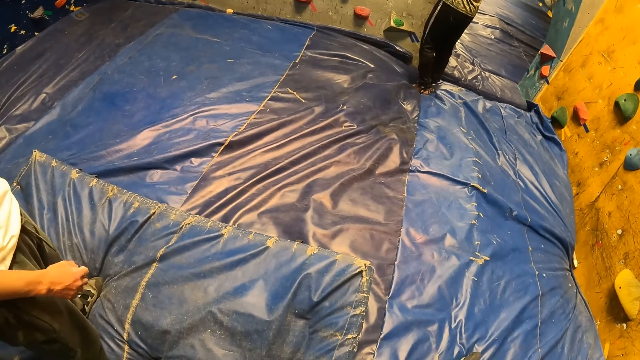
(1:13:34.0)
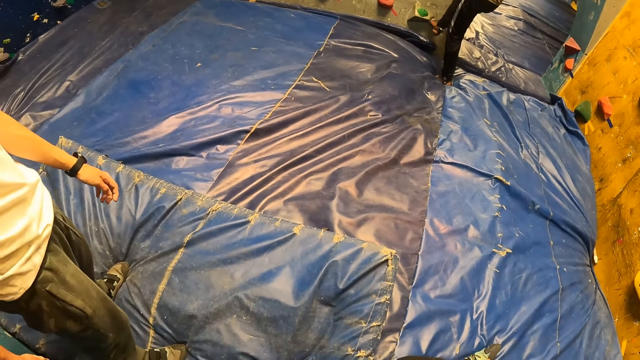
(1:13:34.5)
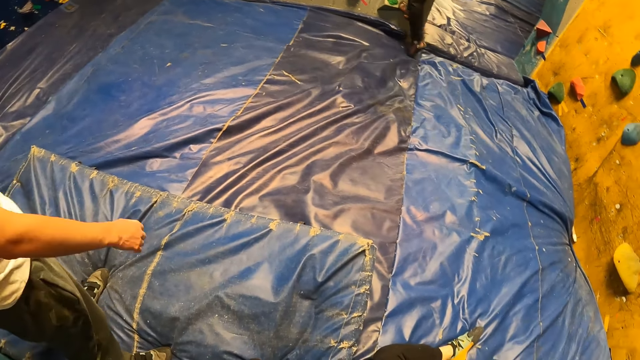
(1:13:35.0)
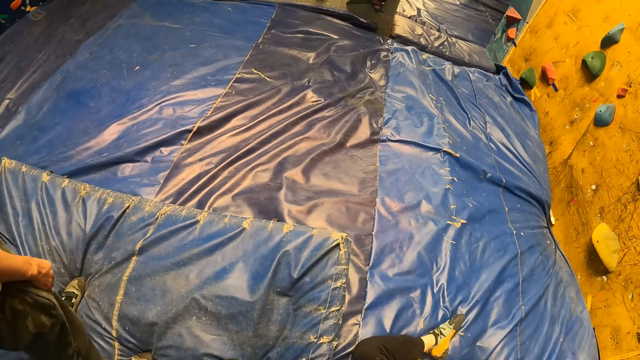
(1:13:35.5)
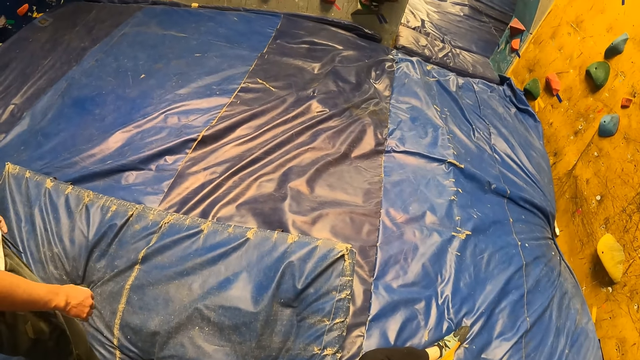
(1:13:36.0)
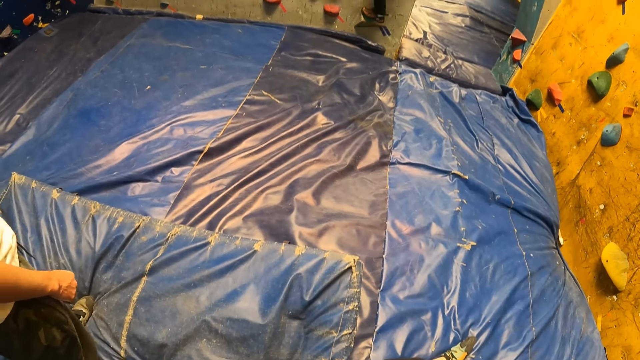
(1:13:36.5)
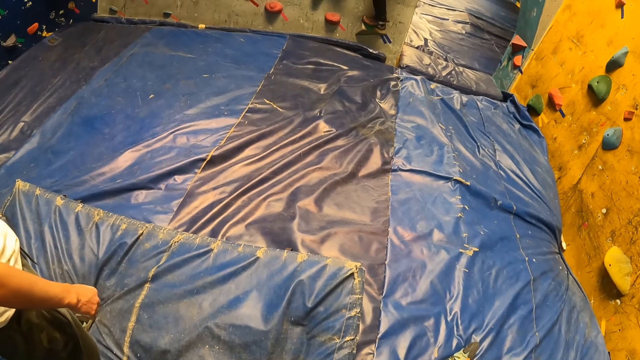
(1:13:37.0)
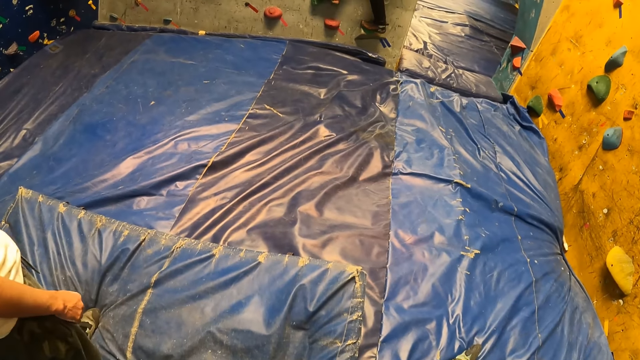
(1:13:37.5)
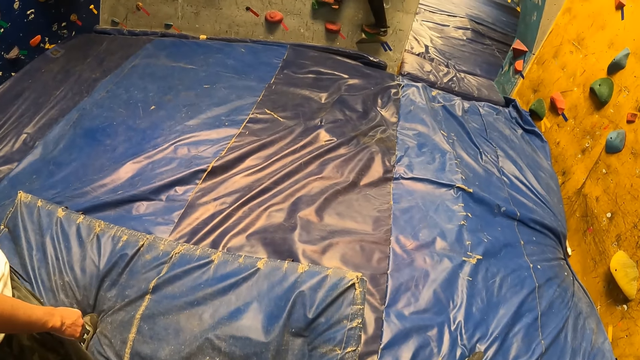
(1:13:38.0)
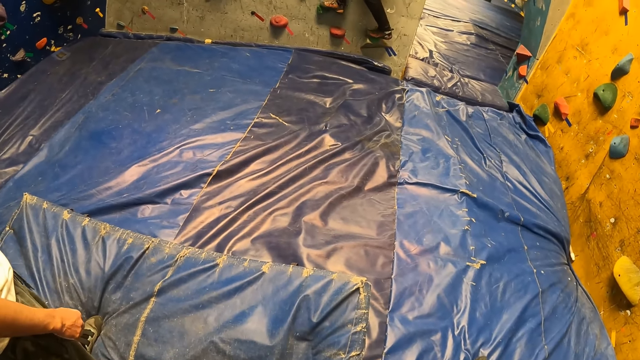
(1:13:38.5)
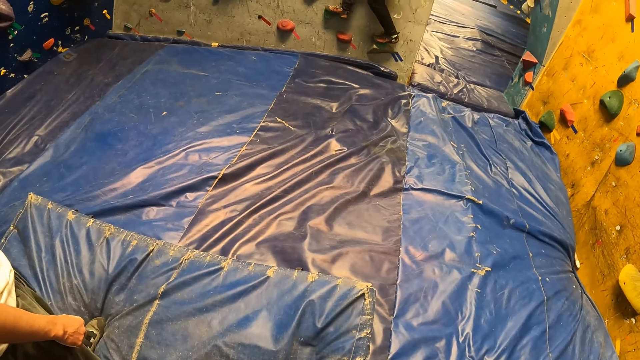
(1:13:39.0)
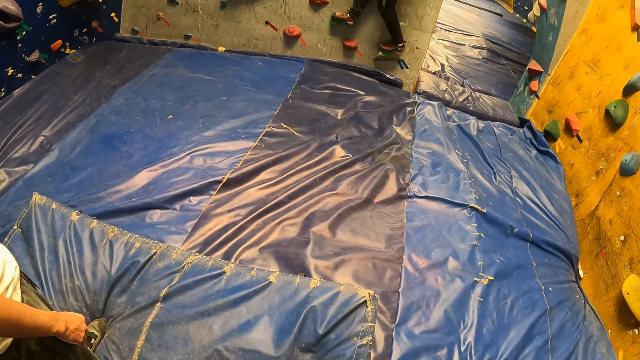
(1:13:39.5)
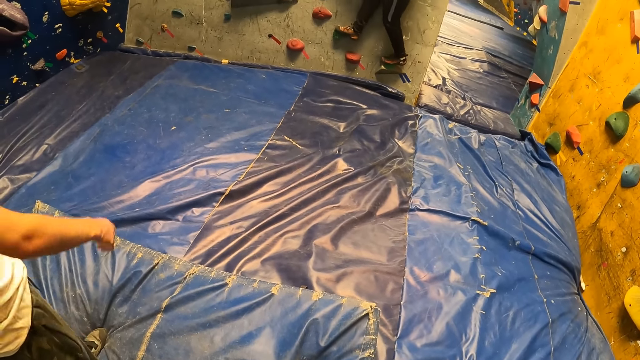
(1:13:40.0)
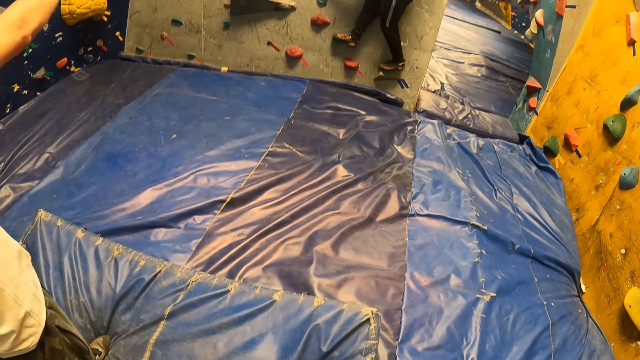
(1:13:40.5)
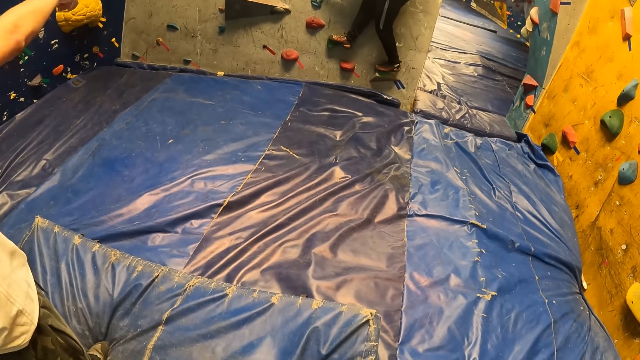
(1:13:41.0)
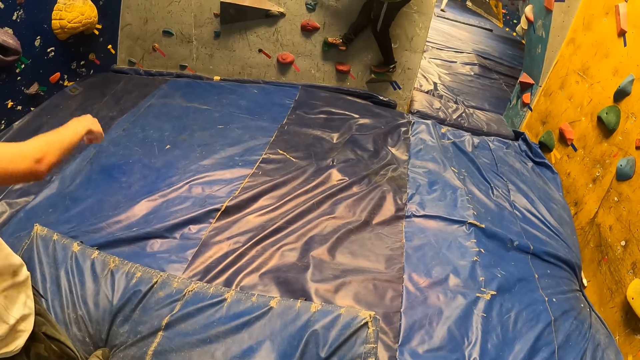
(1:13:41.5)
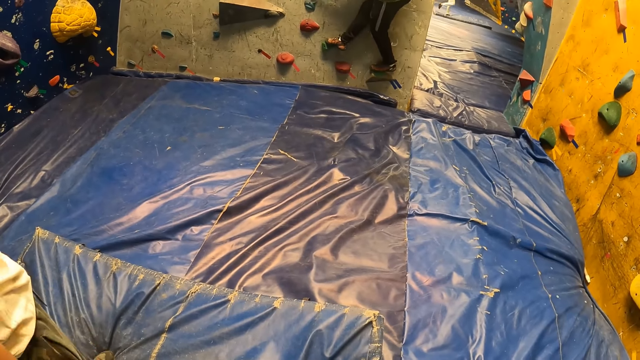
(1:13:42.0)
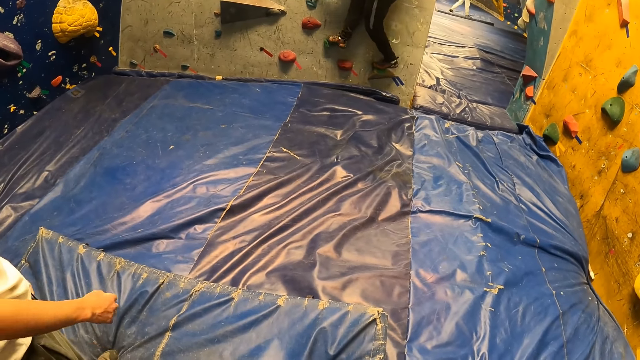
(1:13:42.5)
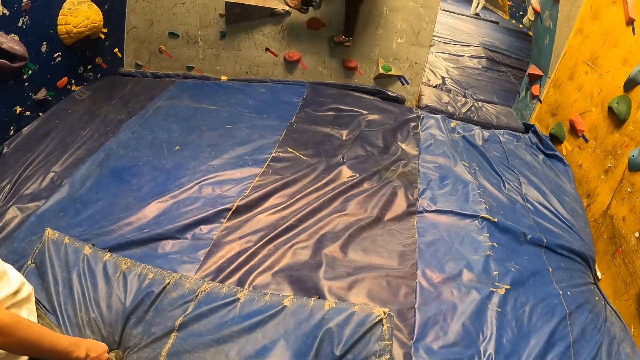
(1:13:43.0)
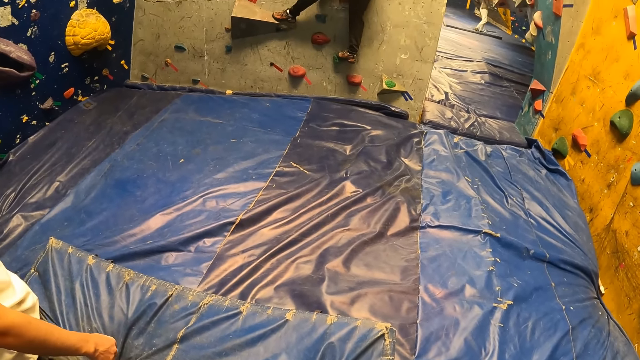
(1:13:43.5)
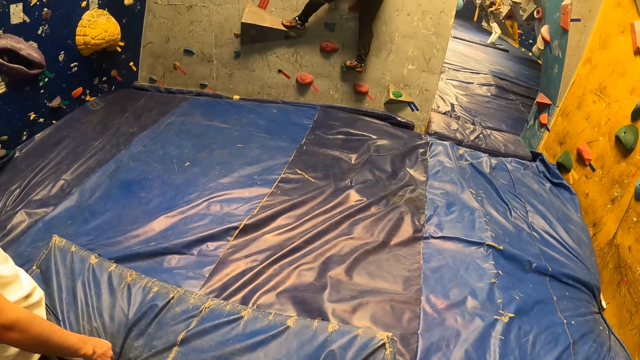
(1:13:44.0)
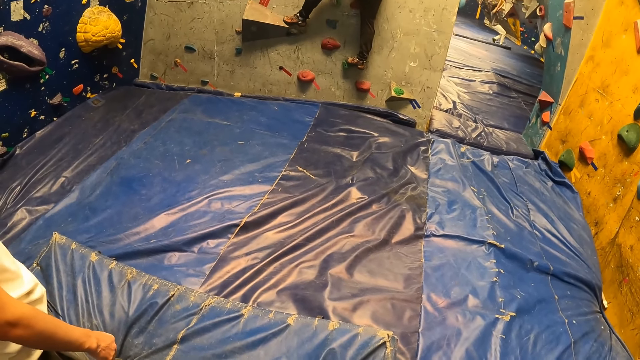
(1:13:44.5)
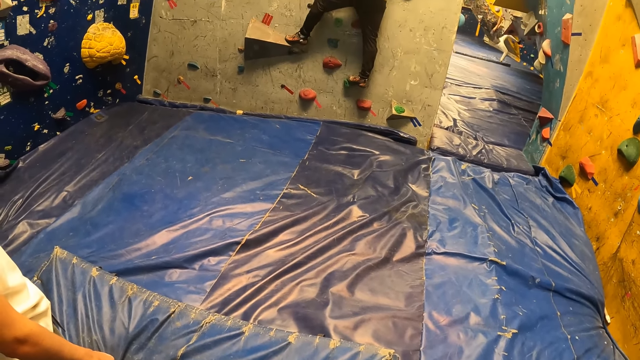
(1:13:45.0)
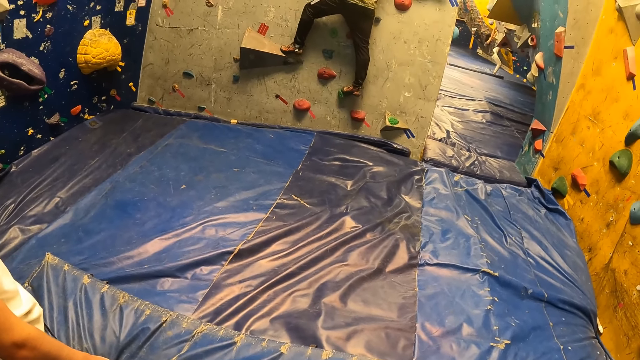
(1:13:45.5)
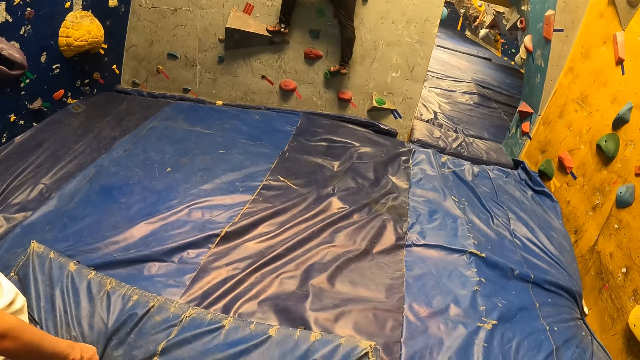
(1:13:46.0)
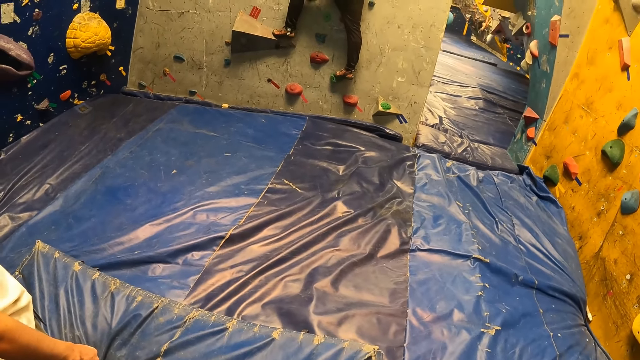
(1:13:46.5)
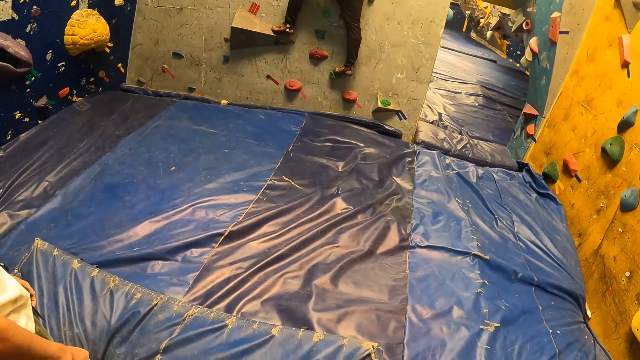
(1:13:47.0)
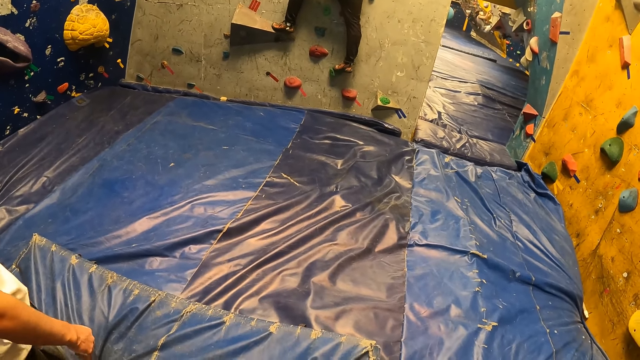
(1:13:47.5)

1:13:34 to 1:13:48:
The man climbs the bouldering wall with his hands and legs. A woman climbs the bouldering wall with her hands and legs.

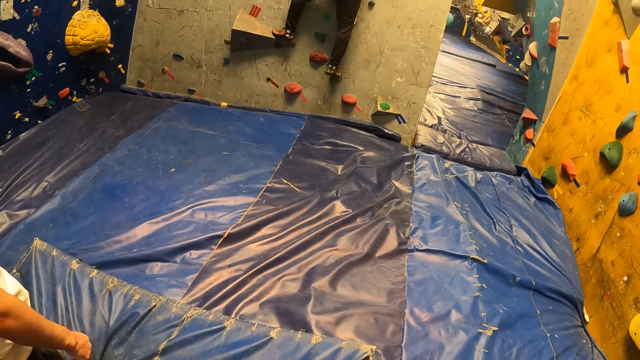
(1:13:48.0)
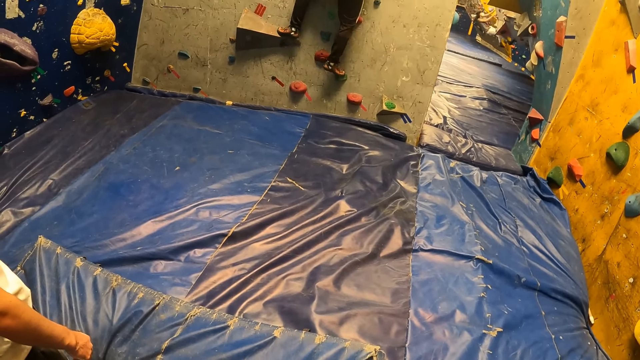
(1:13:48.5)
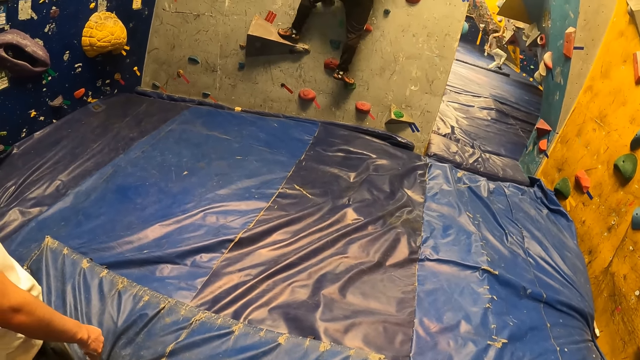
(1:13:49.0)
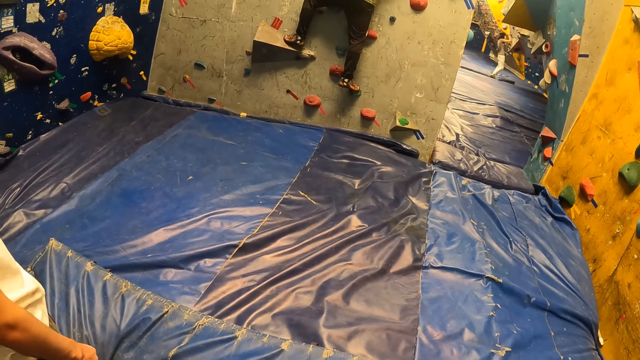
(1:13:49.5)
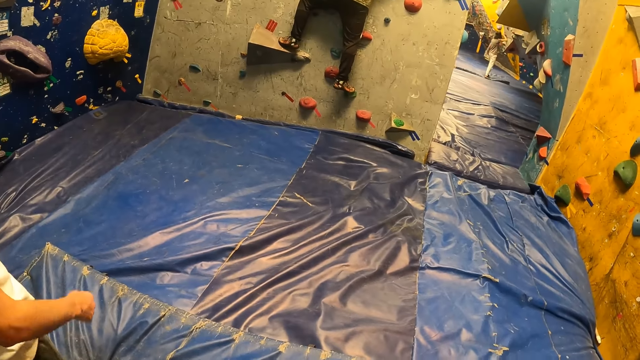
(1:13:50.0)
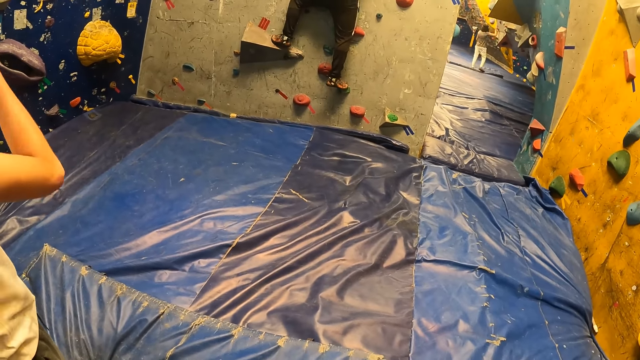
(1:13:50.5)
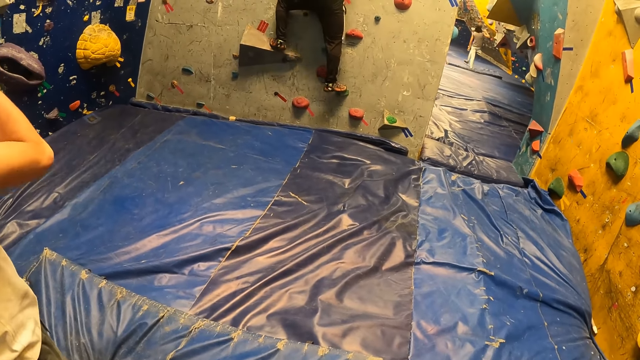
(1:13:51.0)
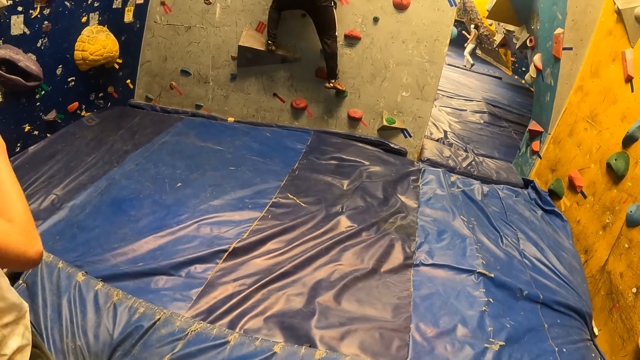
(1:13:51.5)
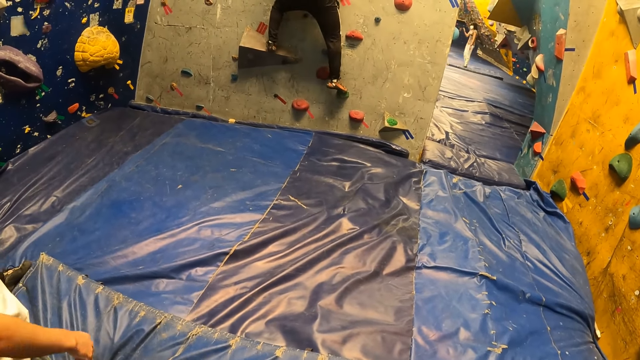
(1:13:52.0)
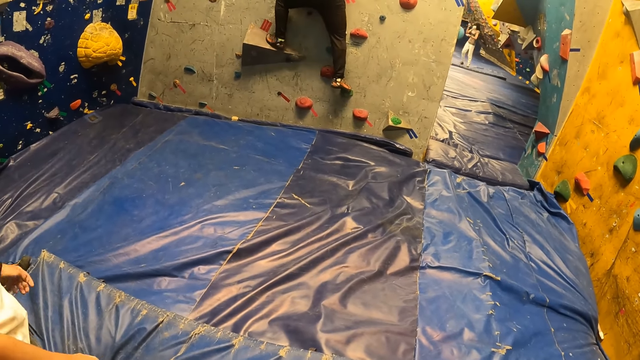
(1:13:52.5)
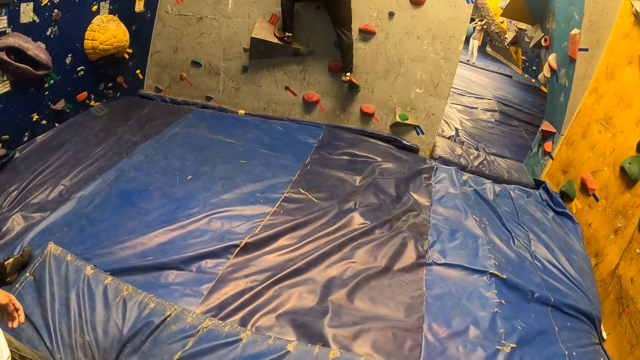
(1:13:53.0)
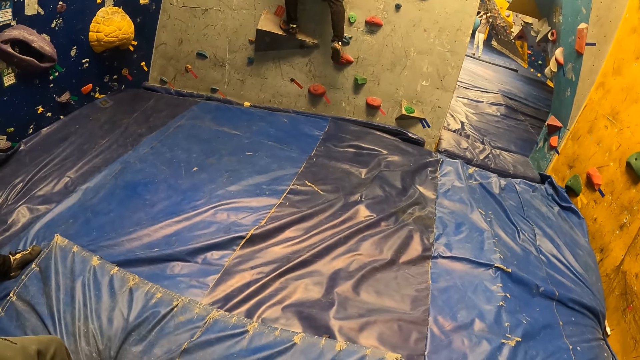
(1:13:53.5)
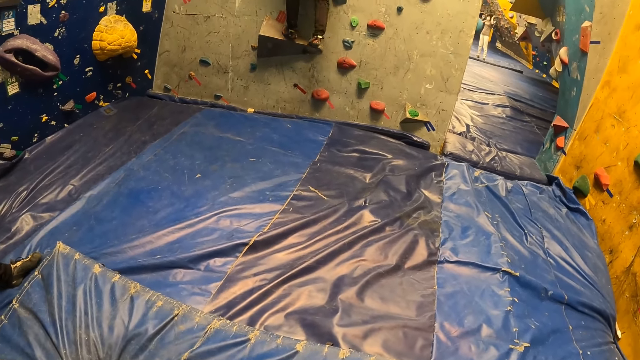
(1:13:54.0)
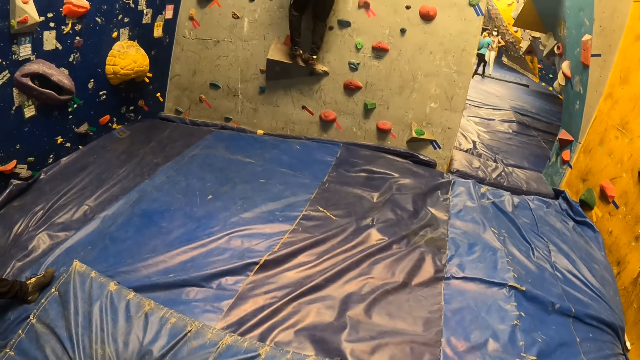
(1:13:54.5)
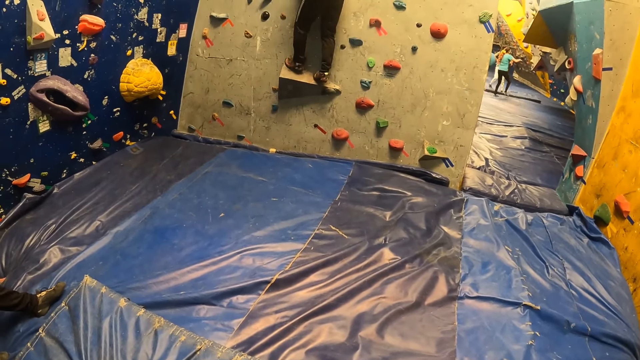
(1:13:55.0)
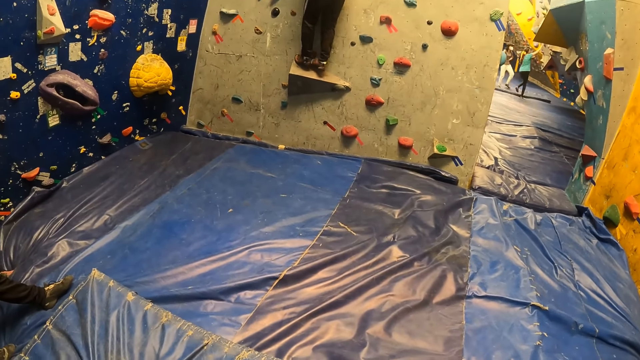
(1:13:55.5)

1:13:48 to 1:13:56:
A woman climbs the bouldering wall with her hands and legs.
